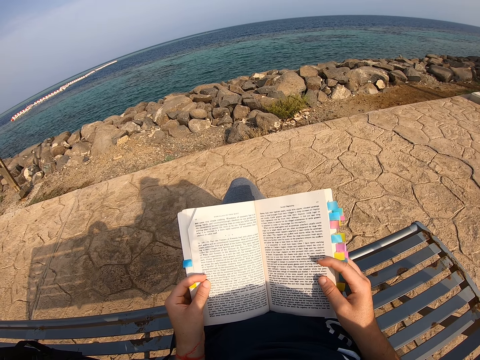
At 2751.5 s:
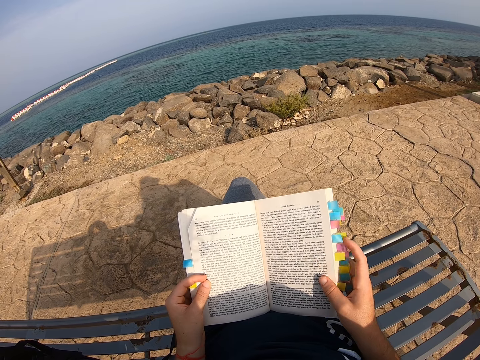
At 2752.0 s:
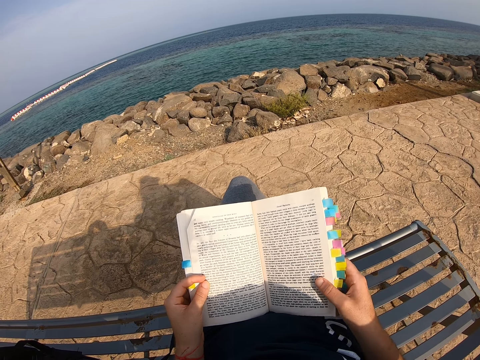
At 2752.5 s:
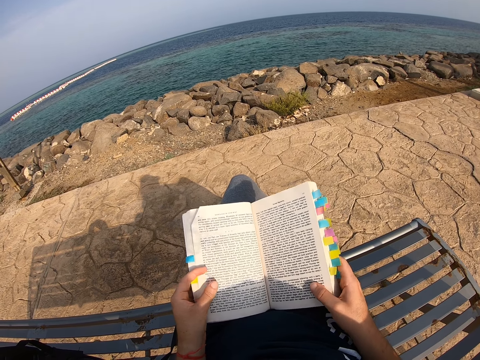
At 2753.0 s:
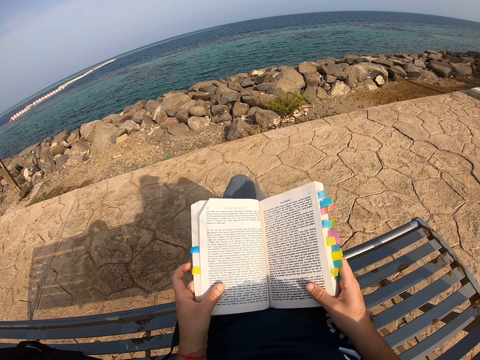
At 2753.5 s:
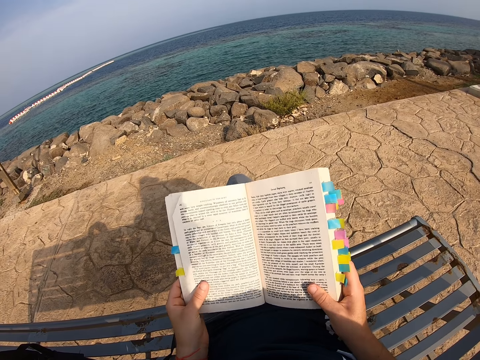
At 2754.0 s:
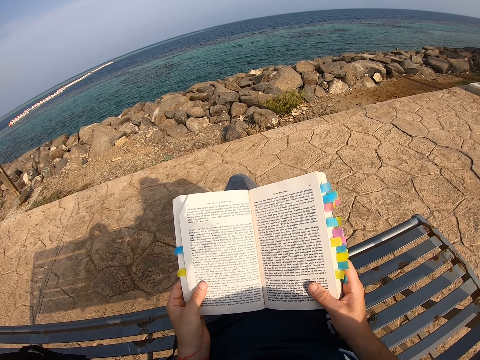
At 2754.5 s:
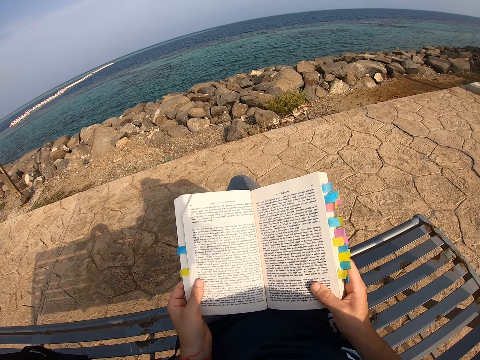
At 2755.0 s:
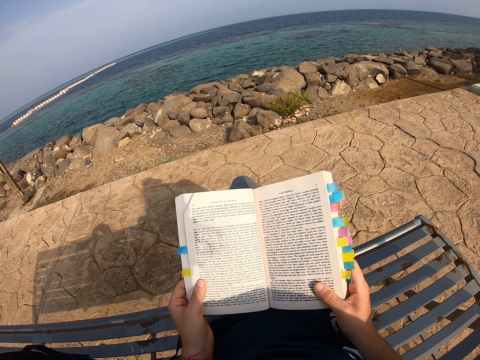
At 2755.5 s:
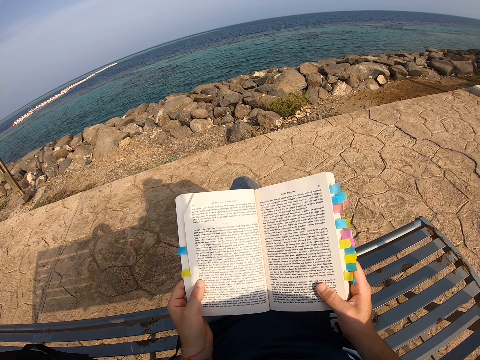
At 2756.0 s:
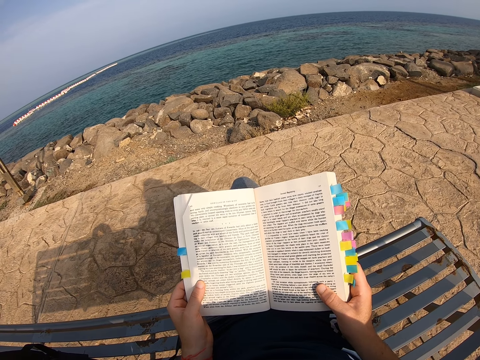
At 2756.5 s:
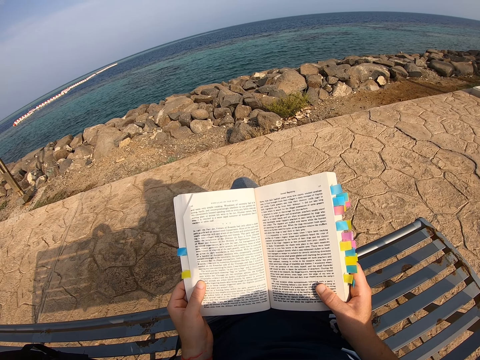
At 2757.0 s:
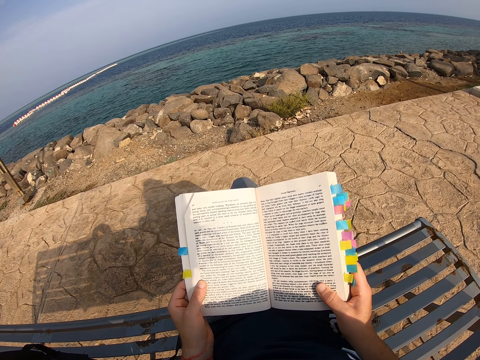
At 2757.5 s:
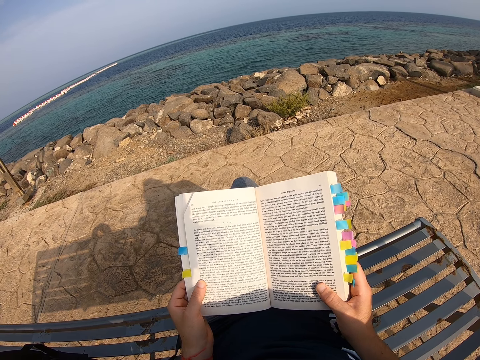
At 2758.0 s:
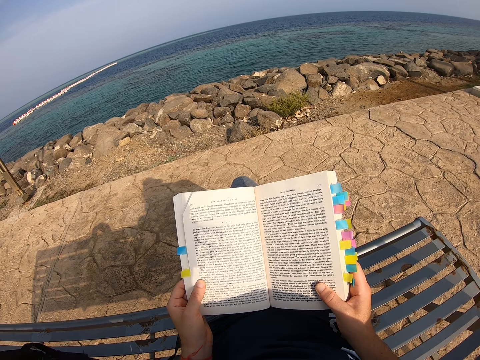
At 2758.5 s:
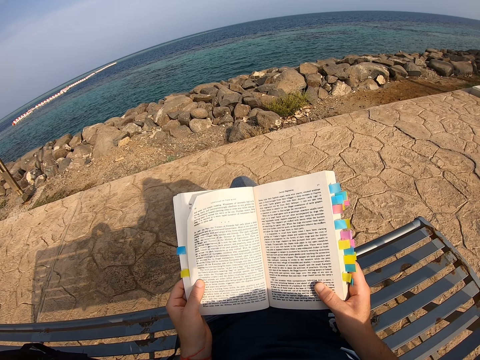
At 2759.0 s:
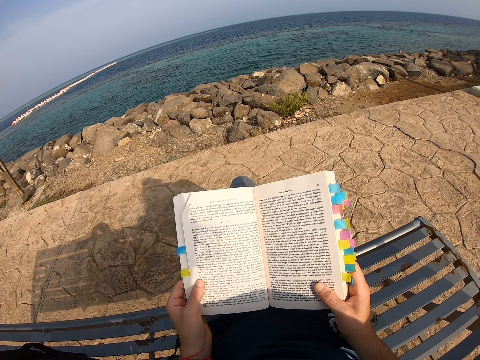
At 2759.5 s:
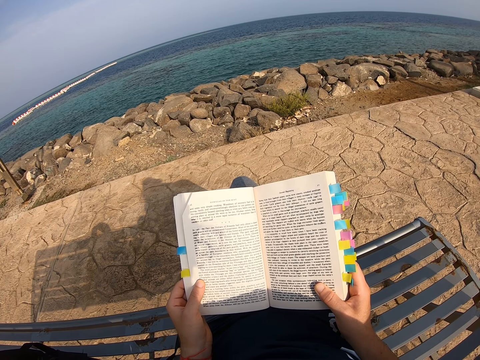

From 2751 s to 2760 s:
The camera wearer aligns a book. They lift the novel and read the novel.

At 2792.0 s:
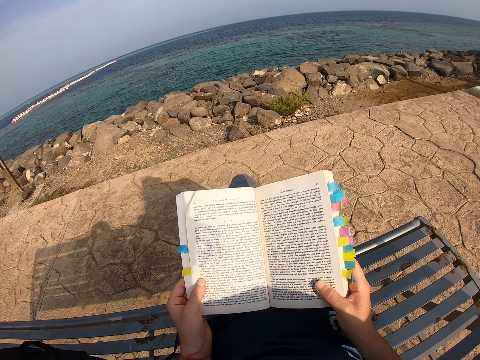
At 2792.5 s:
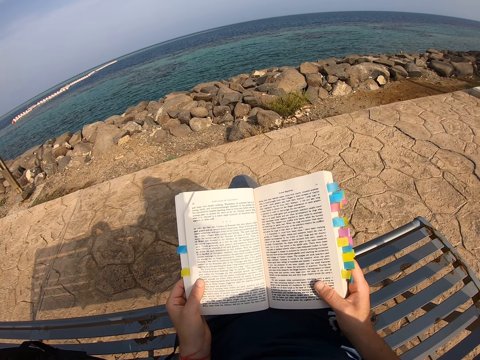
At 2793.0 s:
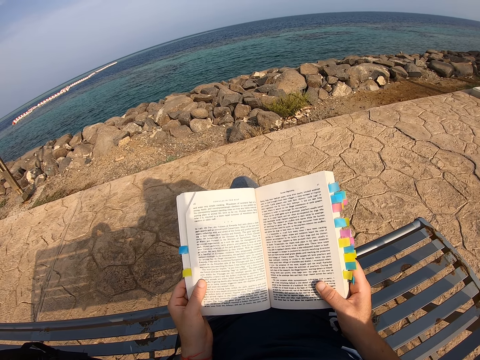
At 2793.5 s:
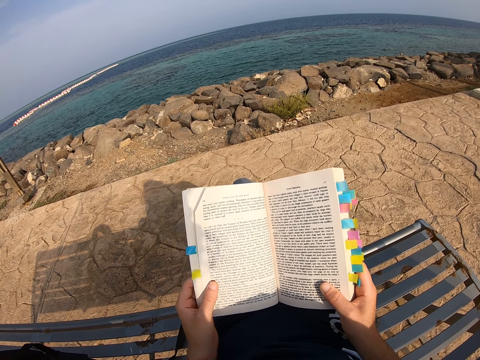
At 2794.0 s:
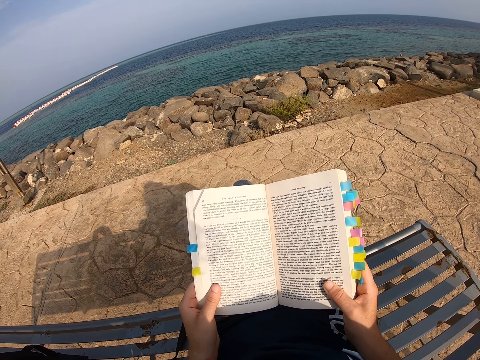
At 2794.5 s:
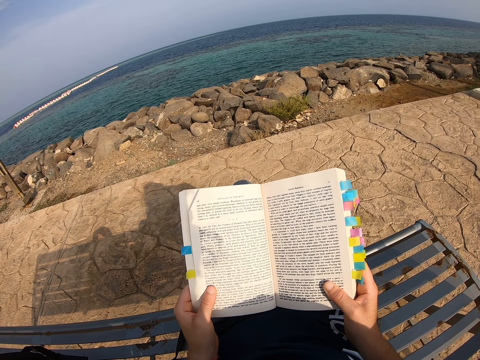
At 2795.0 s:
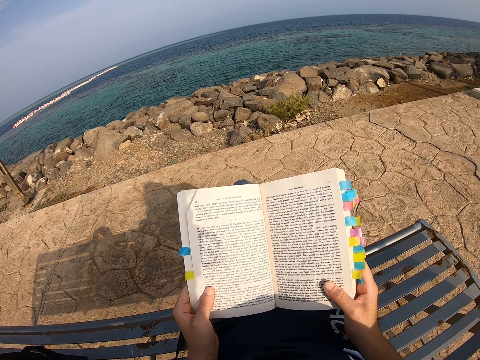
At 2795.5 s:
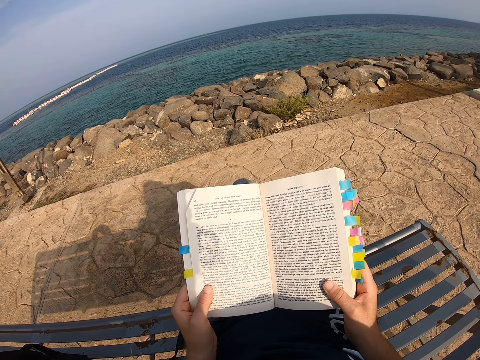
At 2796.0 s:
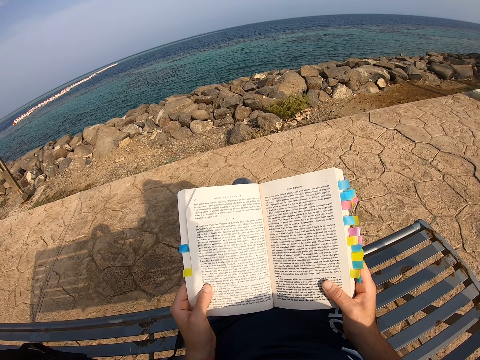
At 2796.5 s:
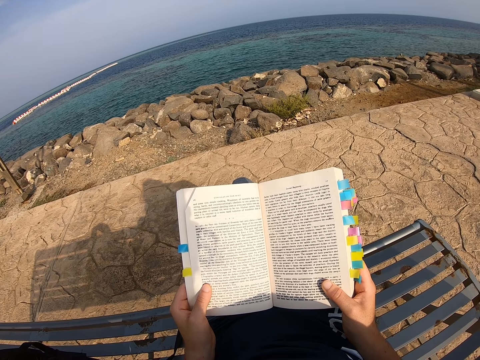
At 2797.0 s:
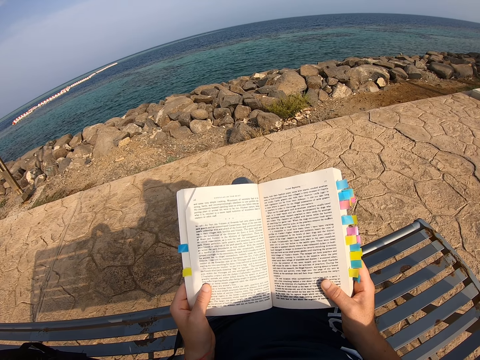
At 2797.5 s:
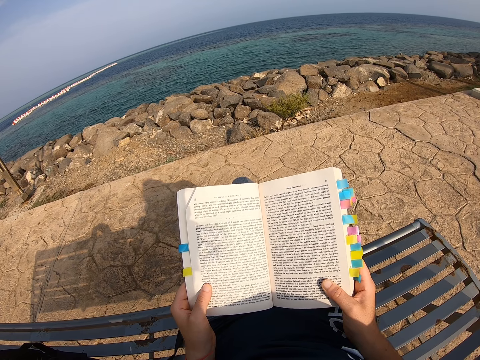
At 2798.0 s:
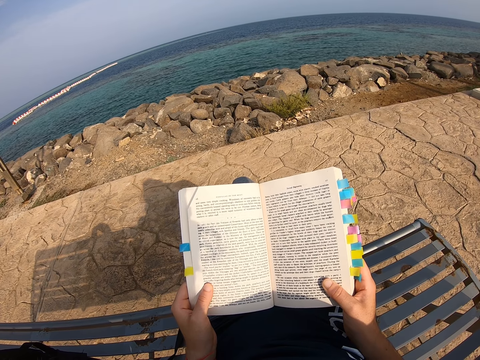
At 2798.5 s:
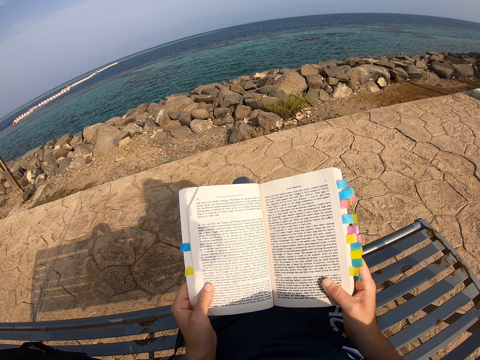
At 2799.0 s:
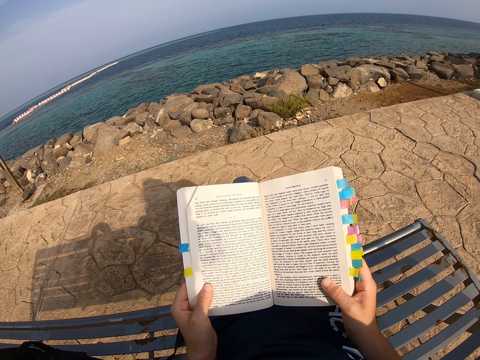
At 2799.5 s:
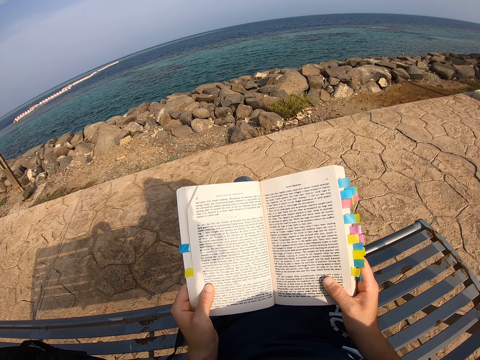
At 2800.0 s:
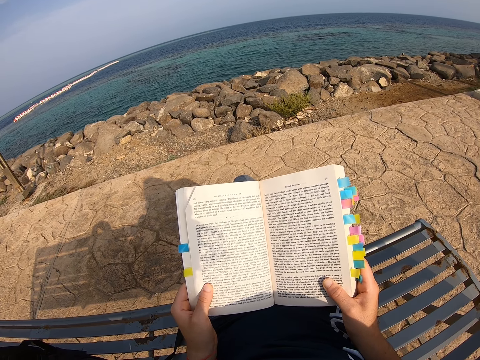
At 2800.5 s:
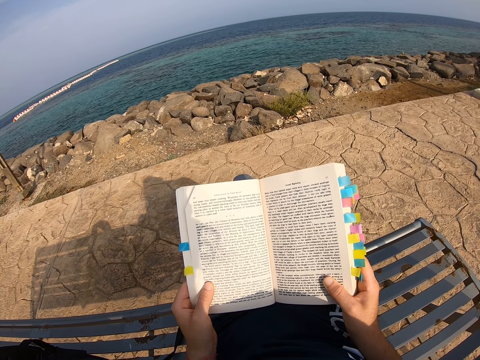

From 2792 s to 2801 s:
The camera wearer straightens a hand. They read a book.

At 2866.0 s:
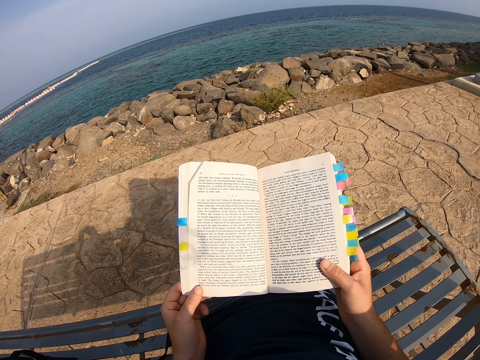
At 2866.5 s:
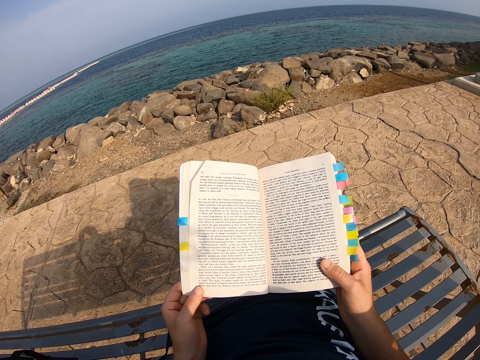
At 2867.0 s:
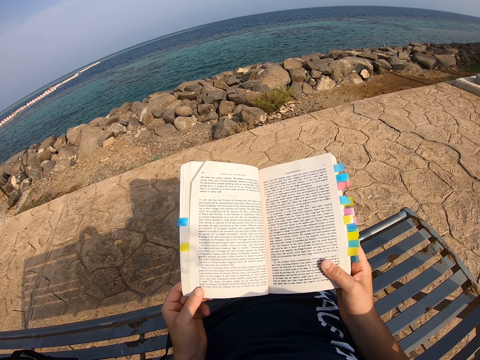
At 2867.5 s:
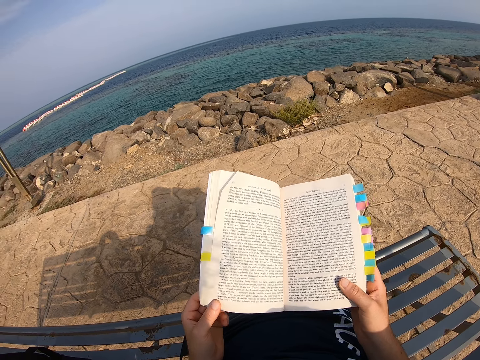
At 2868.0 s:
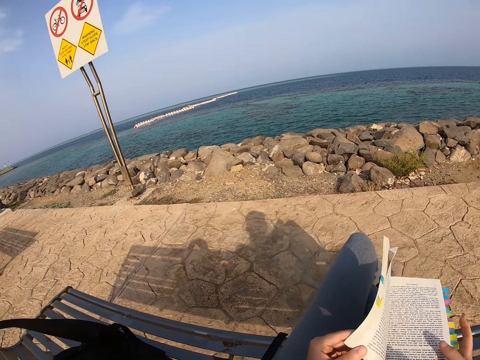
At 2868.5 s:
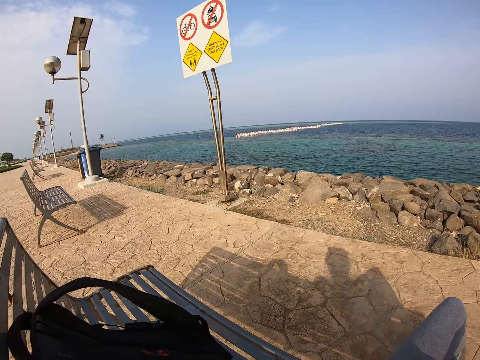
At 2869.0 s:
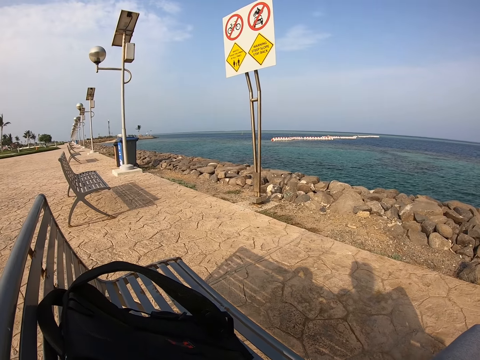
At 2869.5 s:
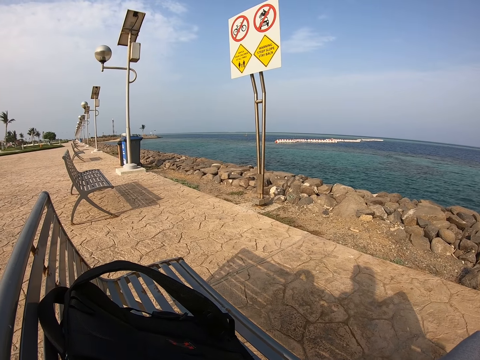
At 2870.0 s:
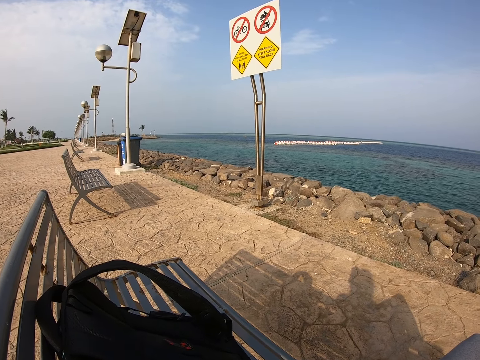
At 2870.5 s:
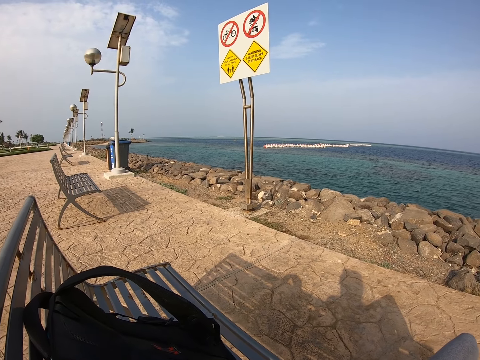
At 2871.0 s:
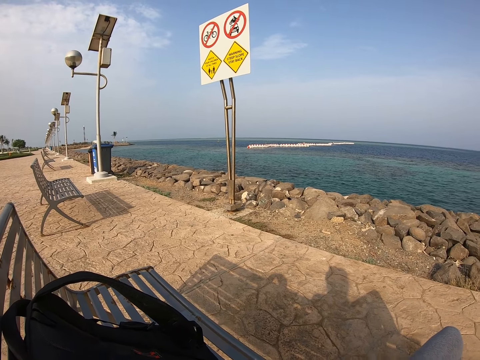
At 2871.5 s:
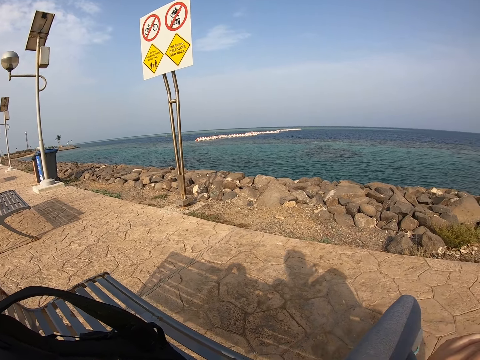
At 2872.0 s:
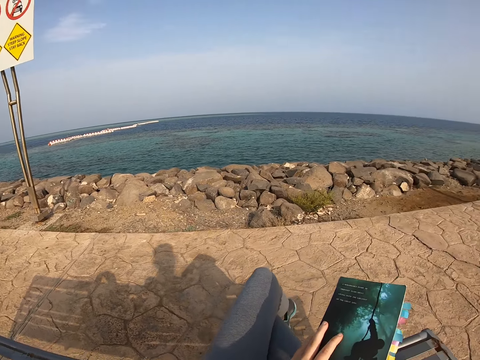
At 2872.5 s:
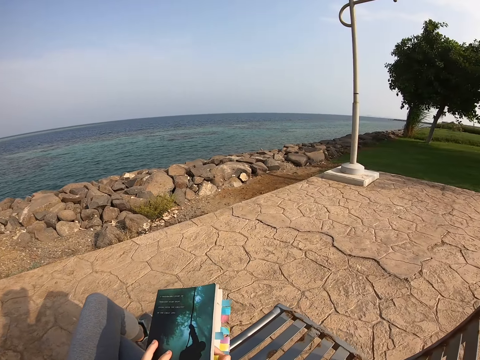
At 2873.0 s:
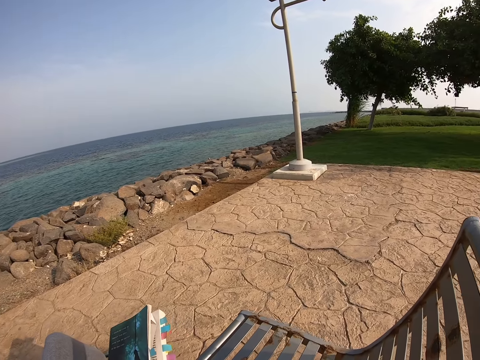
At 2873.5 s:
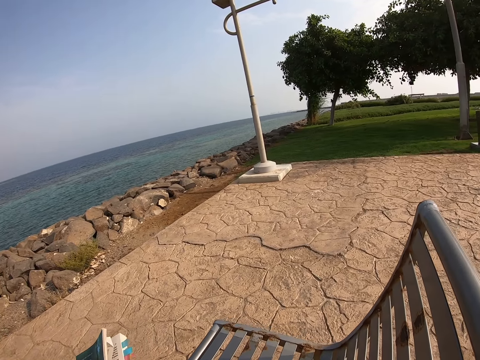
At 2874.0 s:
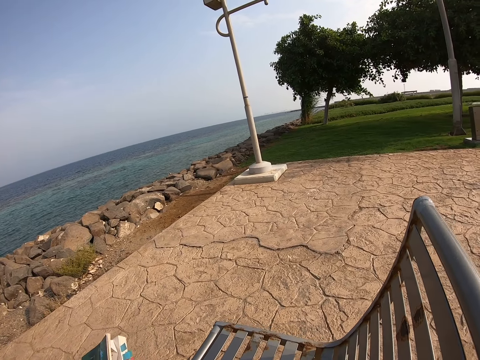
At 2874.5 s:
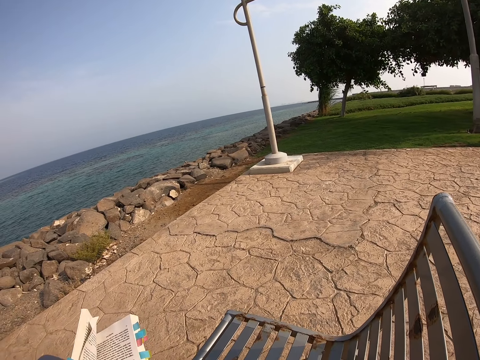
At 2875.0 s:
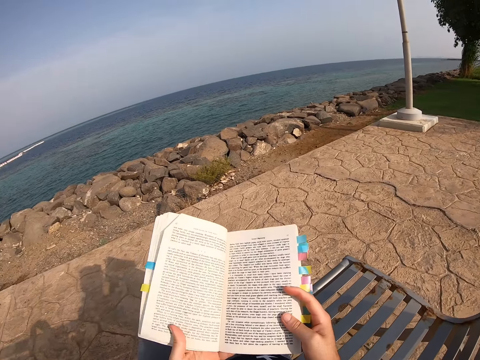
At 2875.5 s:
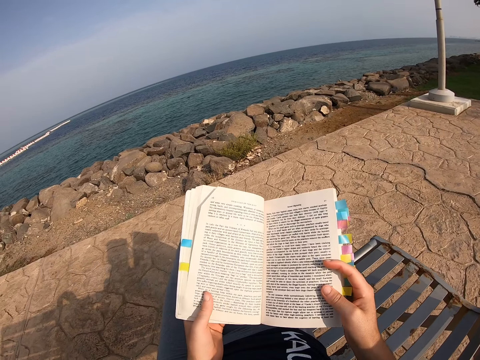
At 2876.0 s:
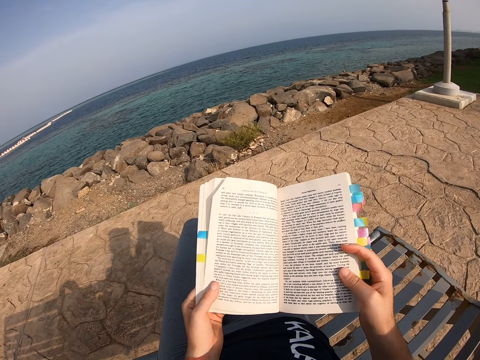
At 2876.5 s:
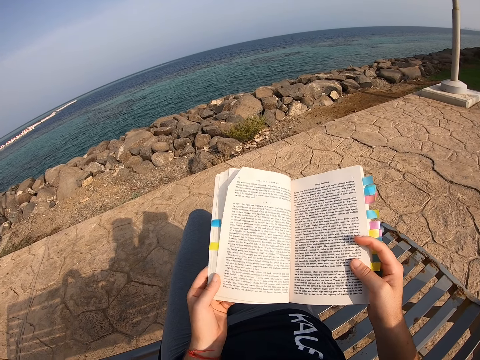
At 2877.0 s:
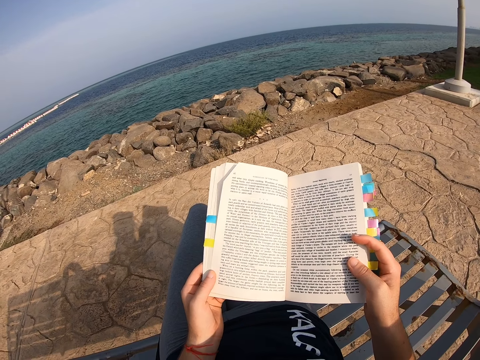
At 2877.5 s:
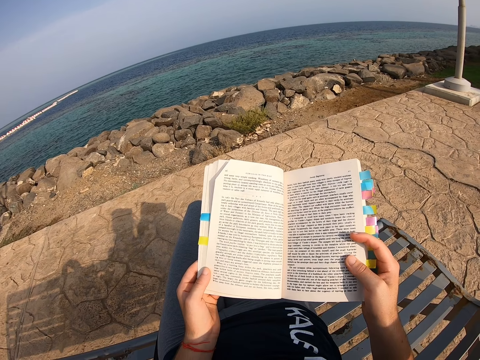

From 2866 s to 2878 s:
The camera wearer moves the novel. They look around. They open the novel and read the novel.
